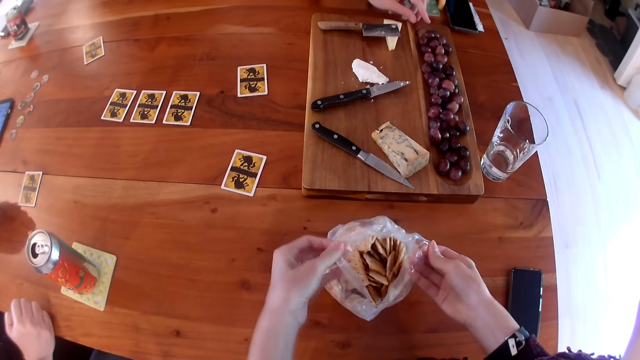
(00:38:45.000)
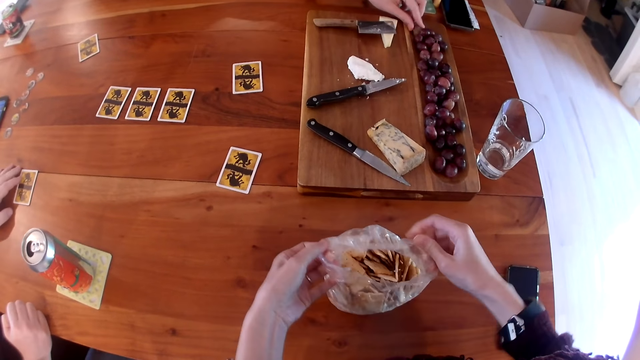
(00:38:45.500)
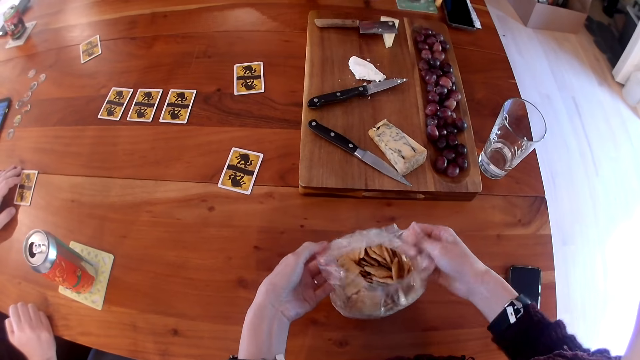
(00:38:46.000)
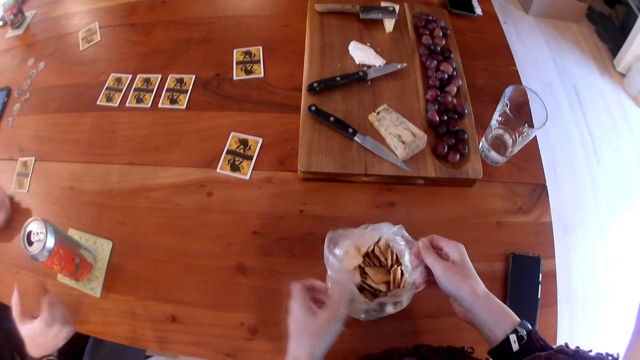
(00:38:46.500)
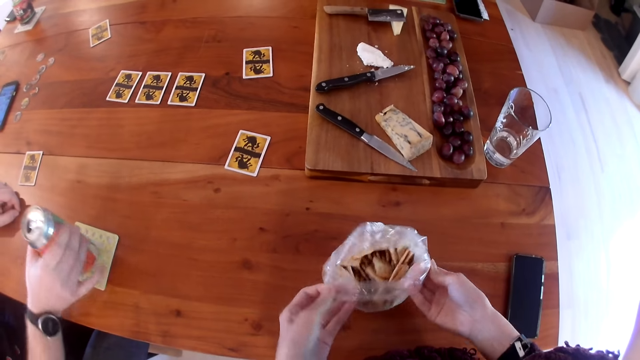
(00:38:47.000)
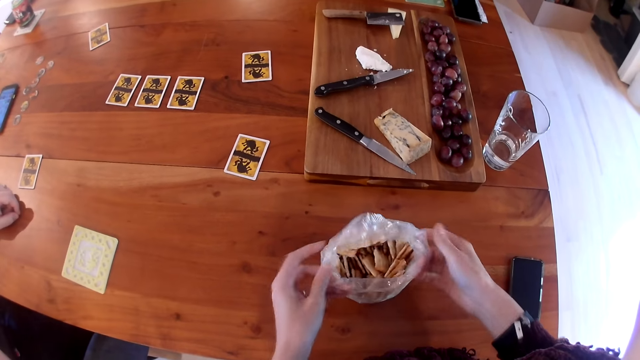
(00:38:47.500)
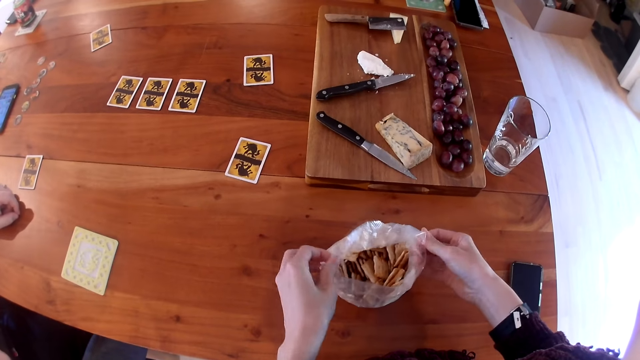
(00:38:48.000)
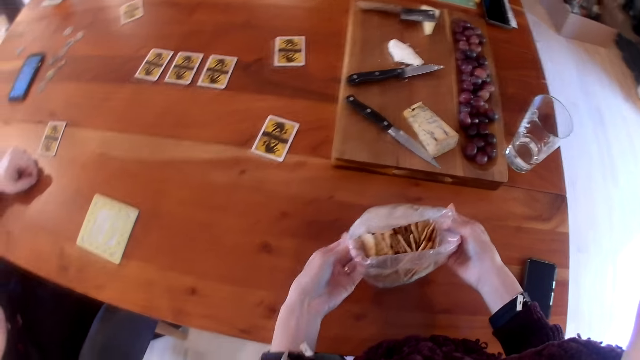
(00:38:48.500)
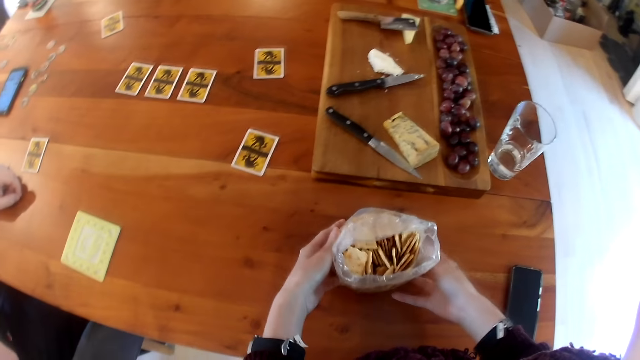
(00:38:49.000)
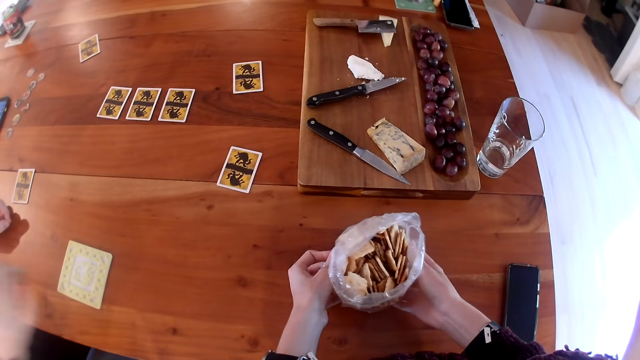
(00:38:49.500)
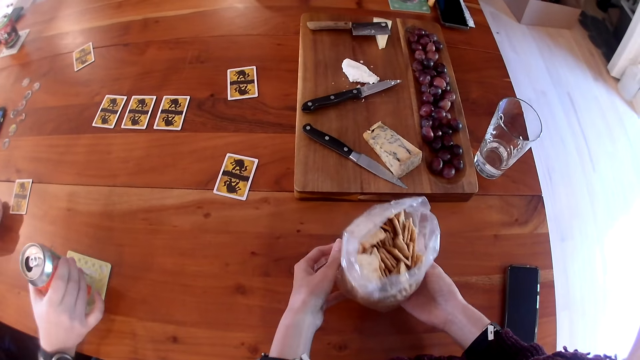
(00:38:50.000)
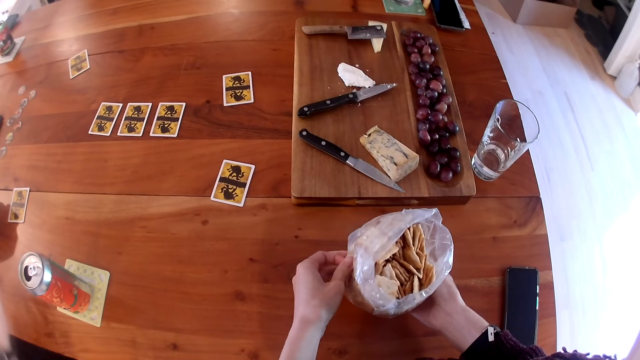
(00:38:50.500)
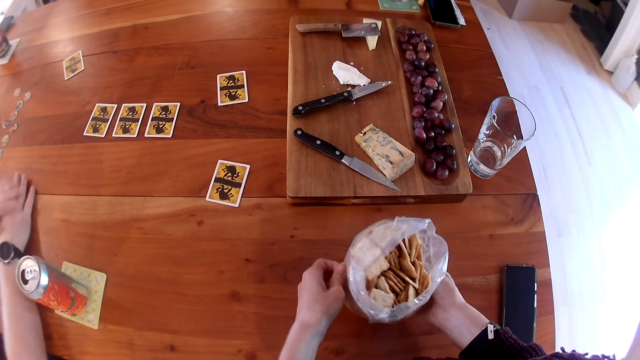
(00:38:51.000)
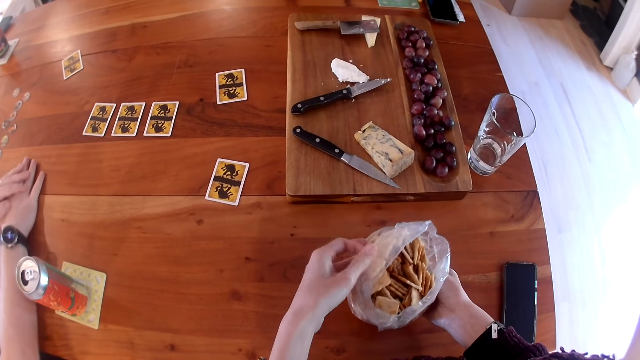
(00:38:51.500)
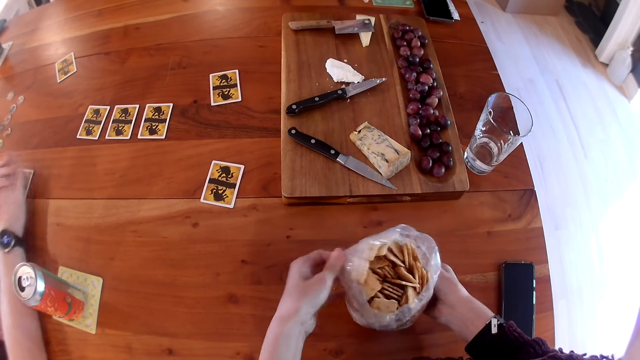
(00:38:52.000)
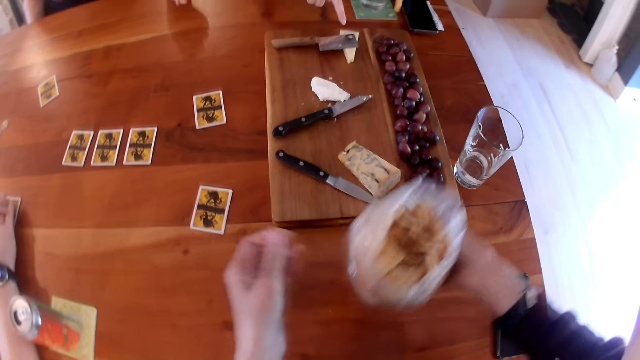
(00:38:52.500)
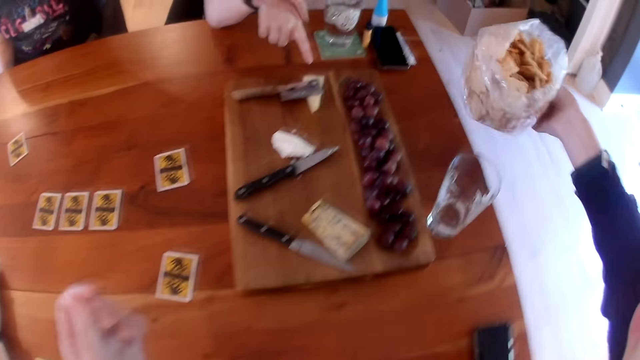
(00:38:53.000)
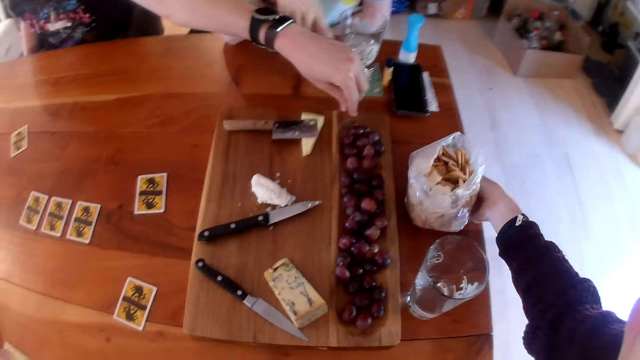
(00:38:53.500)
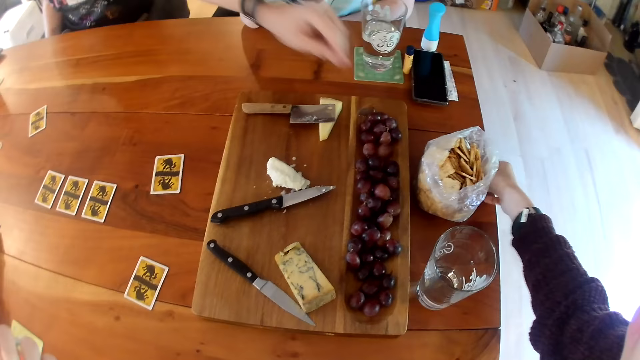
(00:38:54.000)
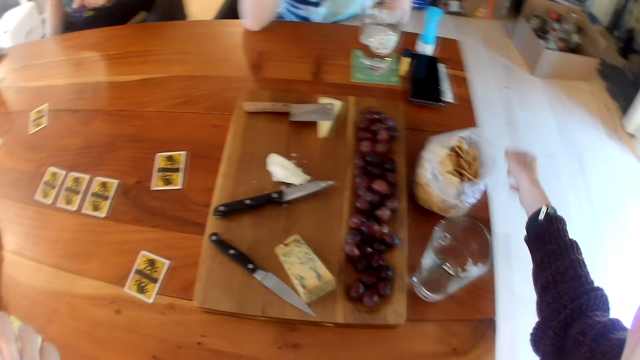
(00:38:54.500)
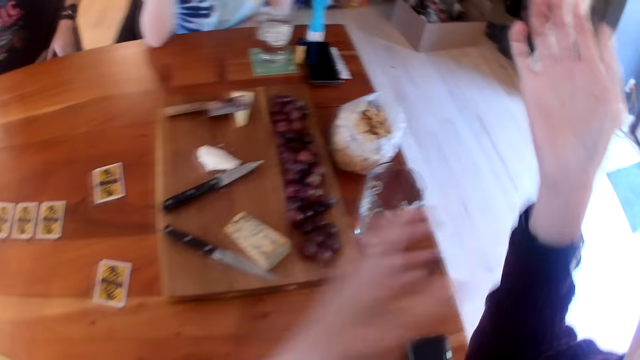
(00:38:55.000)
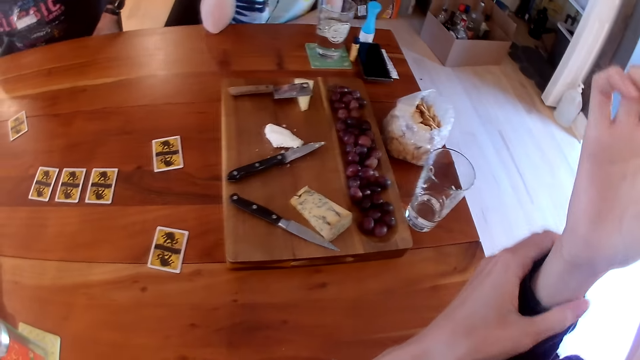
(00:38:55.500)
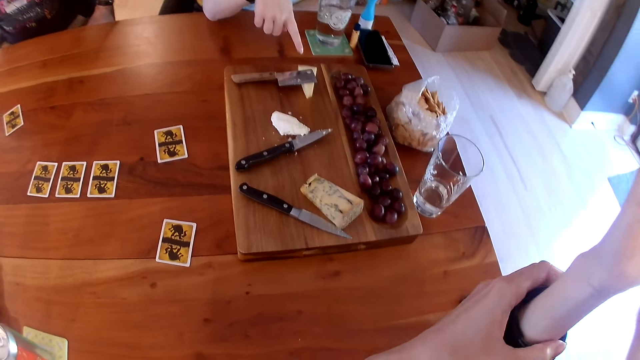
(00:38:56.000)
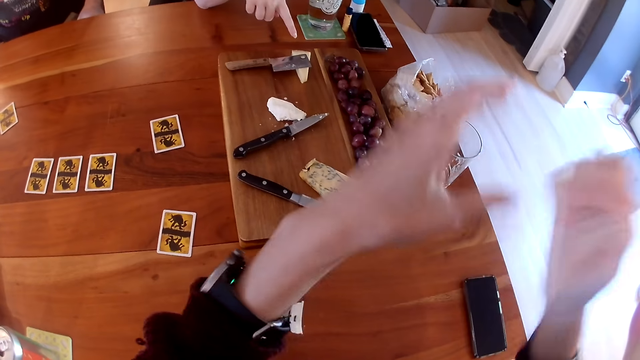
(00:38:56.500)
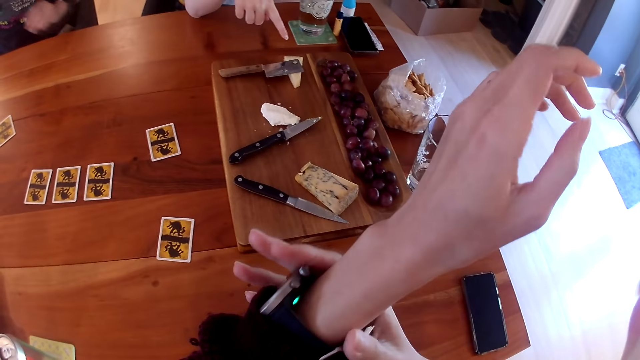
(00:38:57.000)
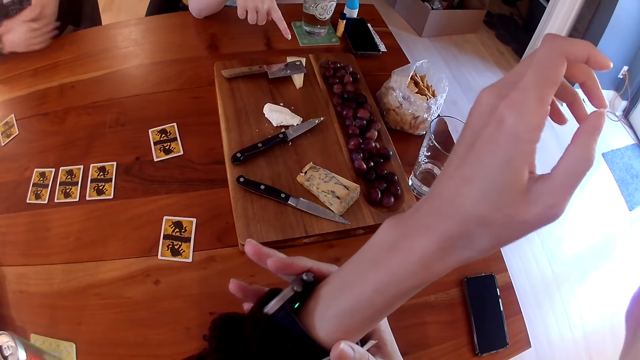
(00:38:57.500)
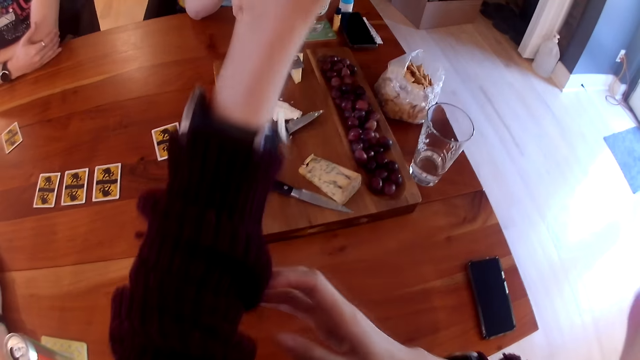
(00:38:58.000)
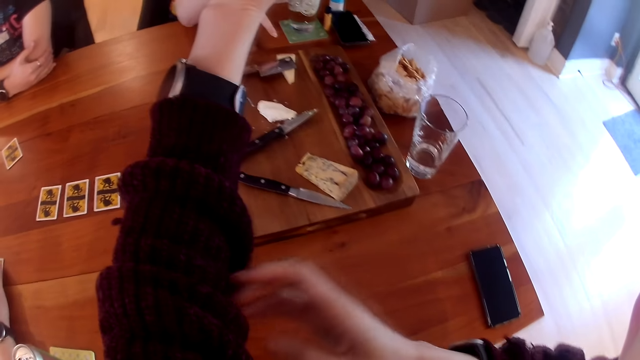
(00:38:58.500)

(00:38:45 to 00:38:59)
A man picks up a grape on the wooden board with his left hand. Another man picks up the can of juice on the table with his right hand. The other man drops the can of juice on the table with his right hand and places both hands on the table. A woman points her right hand towards a knife on the wooden board. The camera wearer holds the pack of cheese with her right hand. The first man raises his left hand towards the grape on the wooden board. The camera wearer moves the crisps on the table. She drops the pack of cheese on the table with her right hand. She interacts with the woman. She lowers her sleeve on her right hand with her left hand. She adjusts her wristwatches. The woman points her right hand towards the knife on the wooden board. The camera wearer lowers her sleeve on her left hand with her right hand.

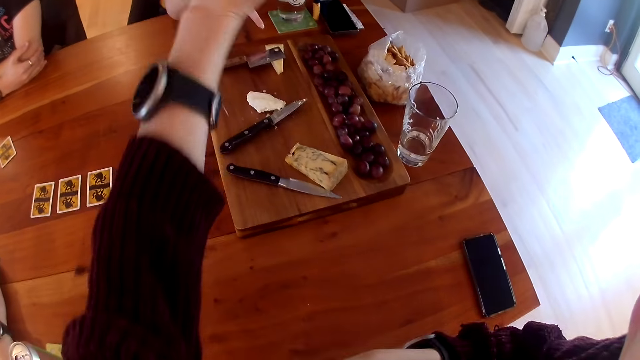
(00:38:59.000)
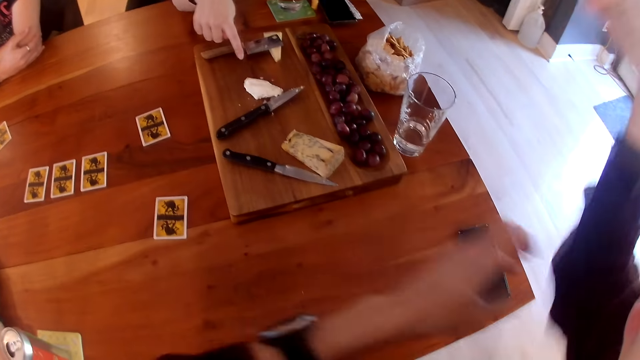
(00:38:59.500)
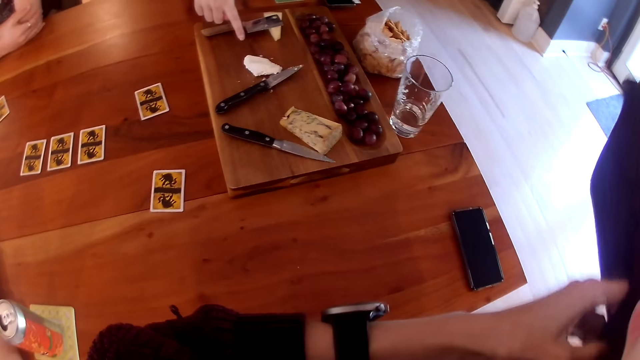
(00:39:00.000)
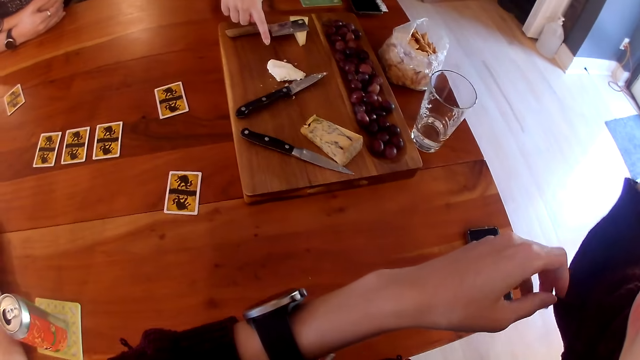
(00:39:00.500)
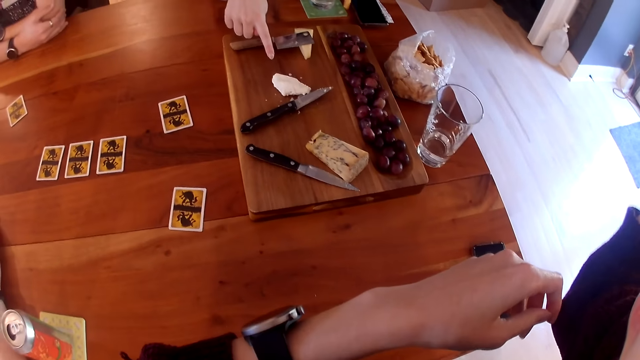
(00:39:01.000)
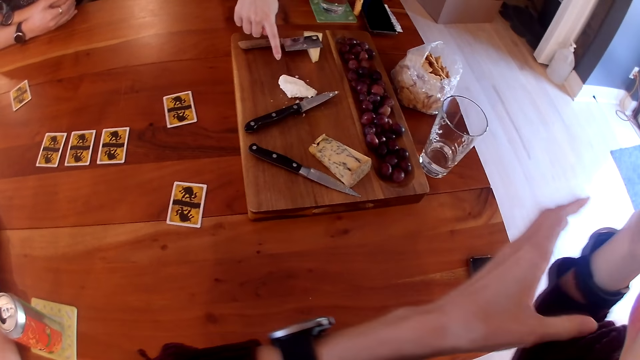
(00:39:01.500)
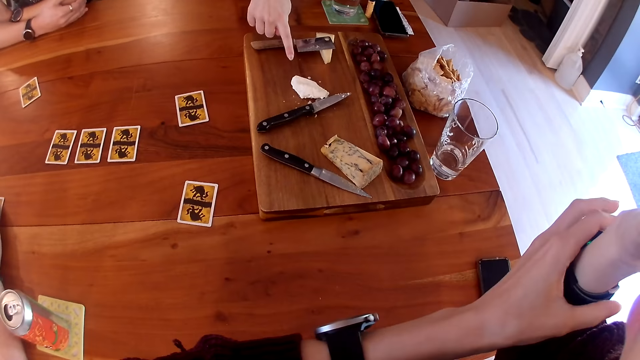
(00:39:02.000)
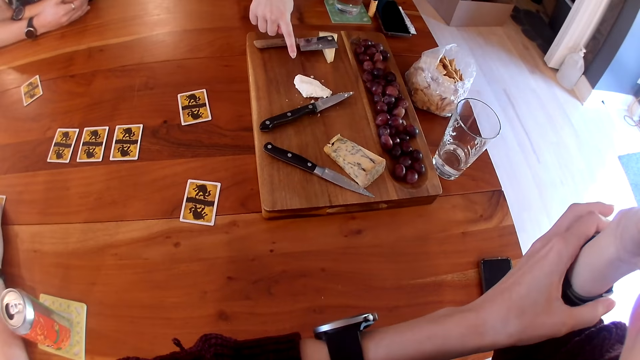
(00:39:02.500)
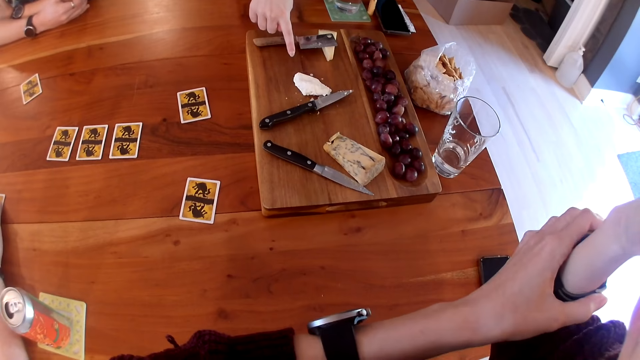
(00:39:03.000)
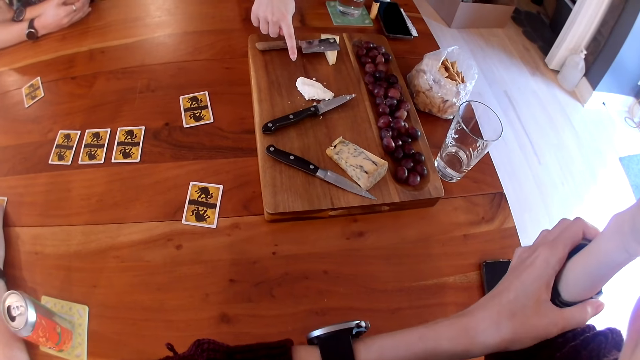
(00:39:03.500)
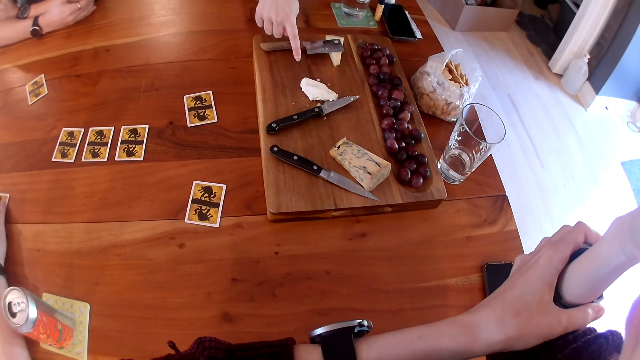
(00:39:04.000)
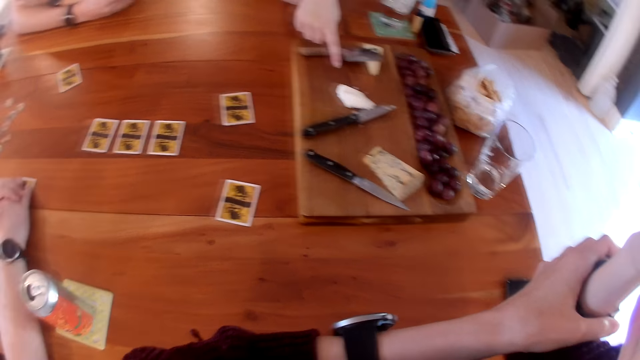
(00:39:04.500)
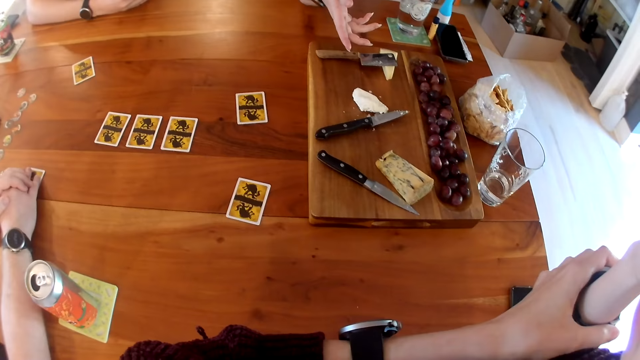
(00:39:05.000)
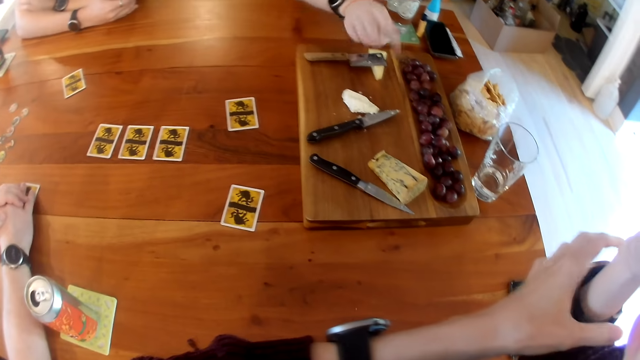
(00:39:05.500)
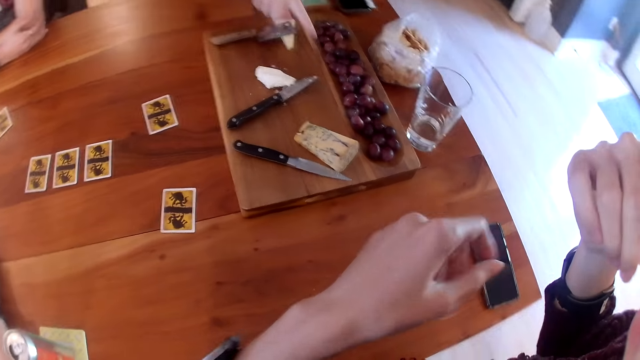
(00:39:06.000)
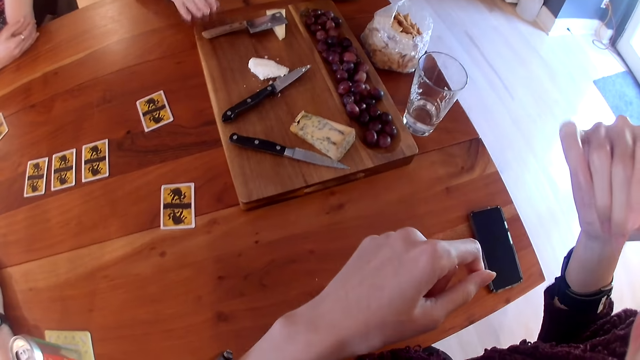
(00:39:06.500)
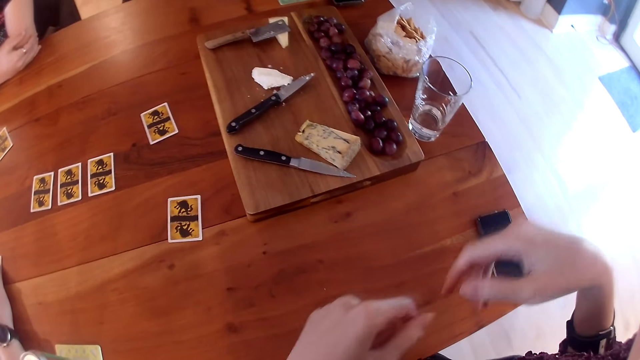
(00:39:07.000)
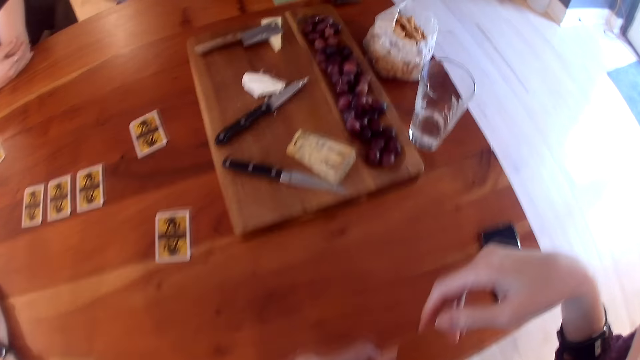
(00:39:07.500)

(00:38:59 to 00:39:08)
The camera wearer adjusts her sleeve on her left hand with her right hand. She adjusts her sleeve on her right hand with her left hand. A person communicates.
